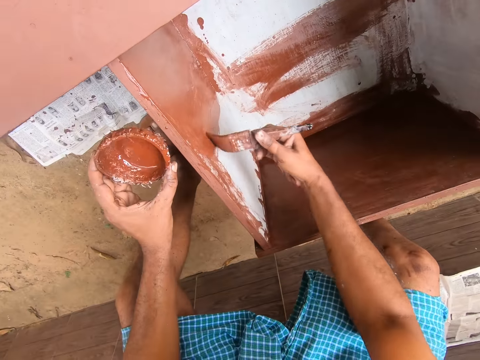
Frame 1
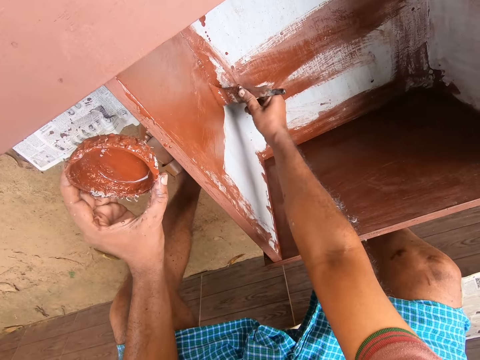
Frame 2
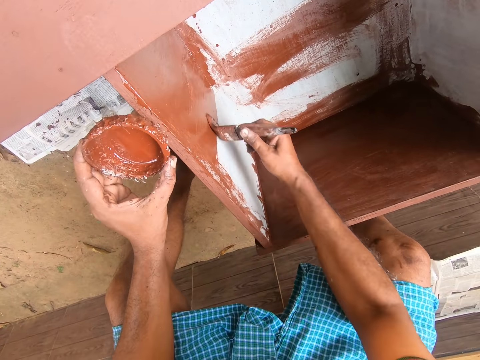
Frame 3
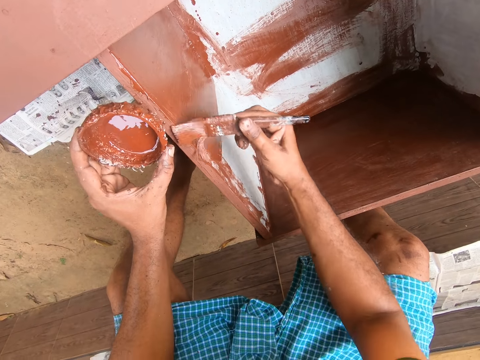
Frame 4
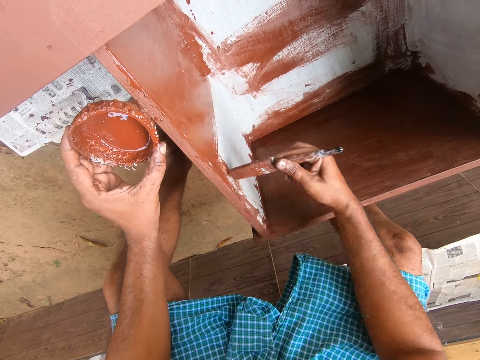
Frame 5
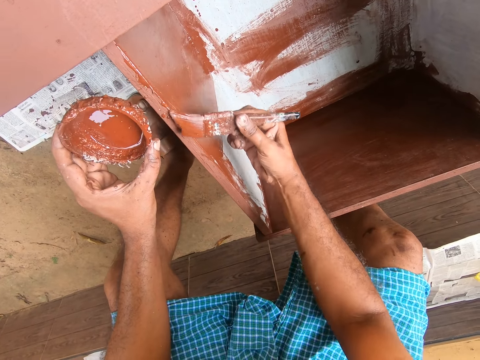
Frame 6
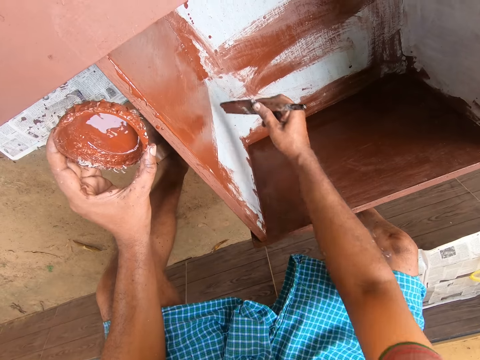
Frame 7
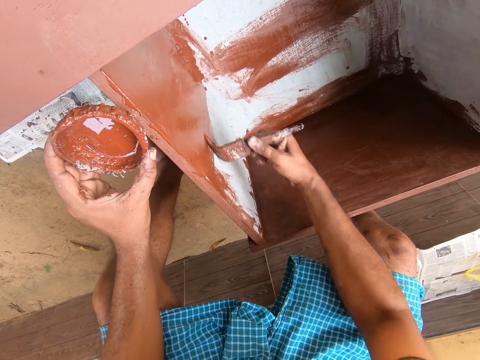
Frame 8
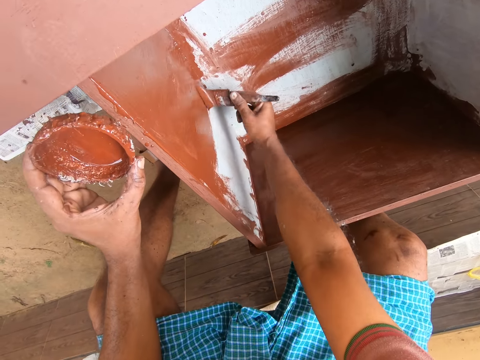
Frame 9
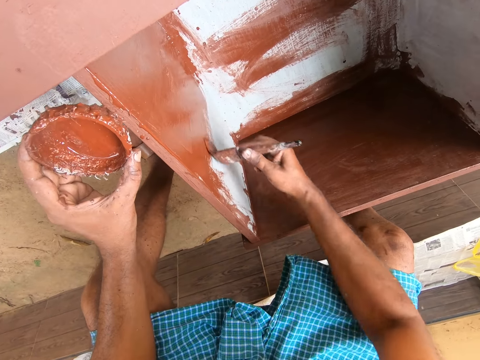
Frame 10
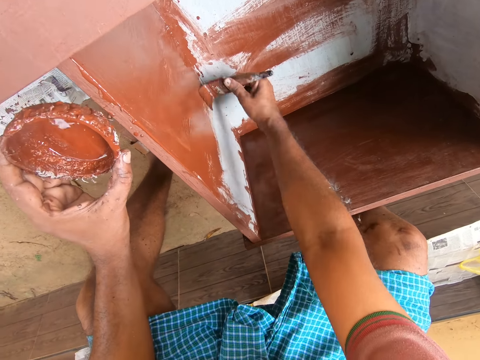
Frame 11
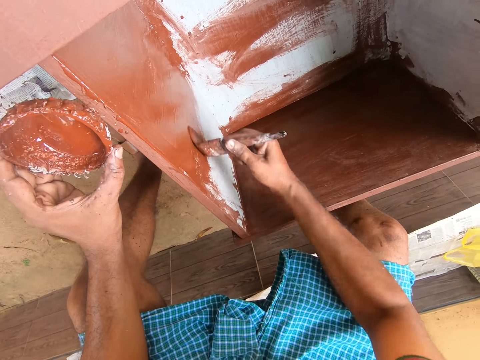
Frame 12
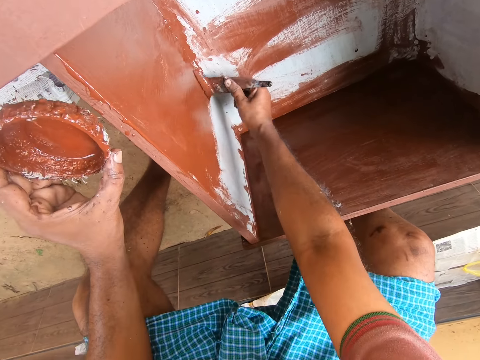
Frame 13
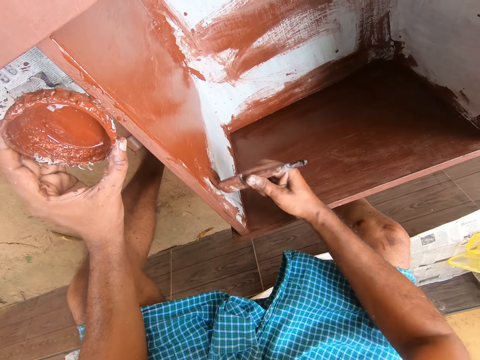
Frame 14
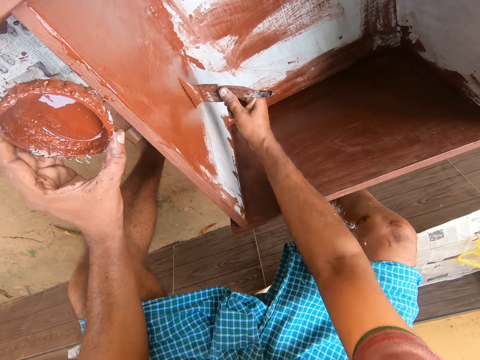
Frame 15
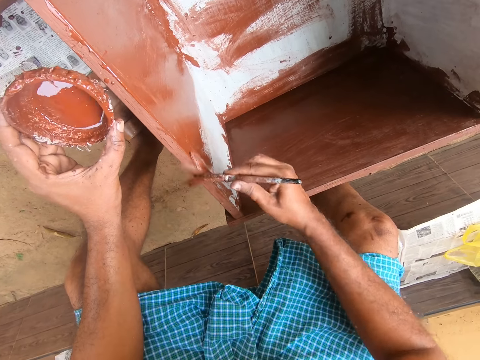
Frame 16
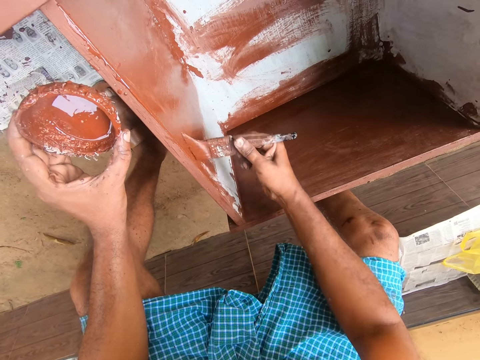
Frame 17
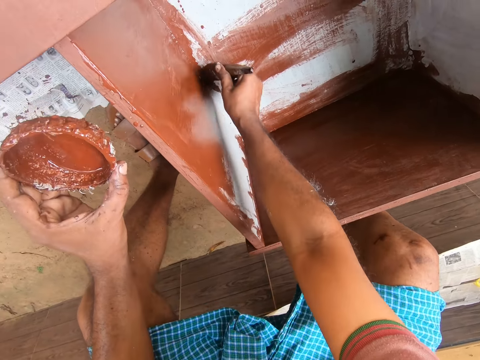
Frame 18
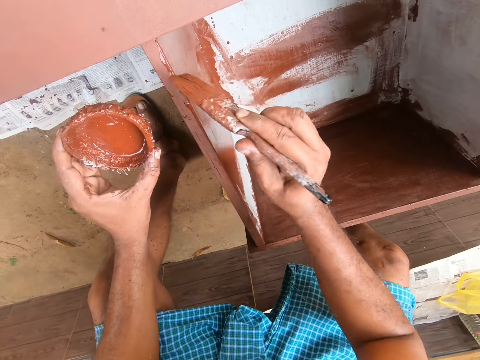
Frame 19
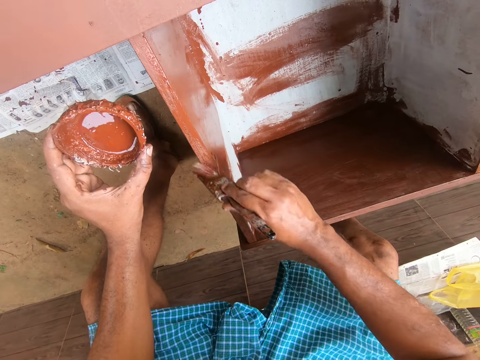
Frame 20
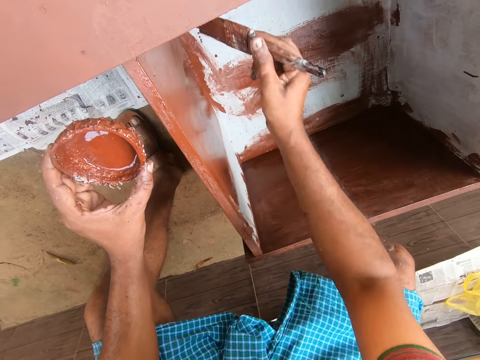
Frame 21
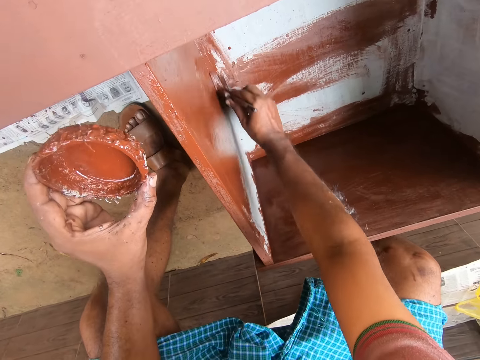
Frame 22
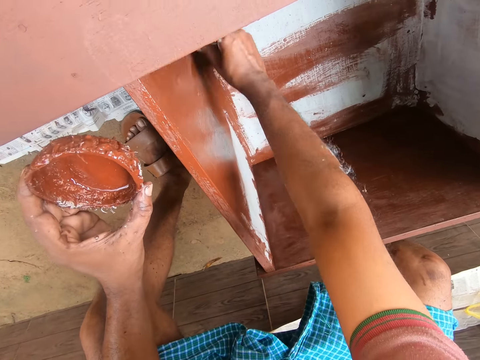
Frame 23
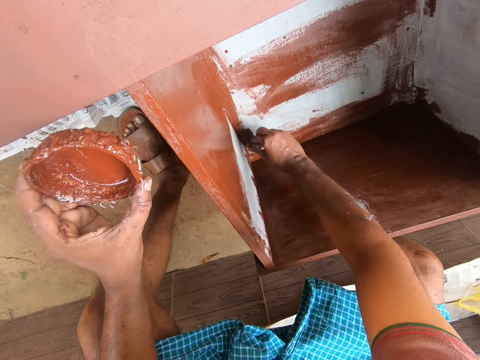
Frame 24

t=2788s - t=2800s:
The camera wearer paints the inner part of the drawer with a paint brush.

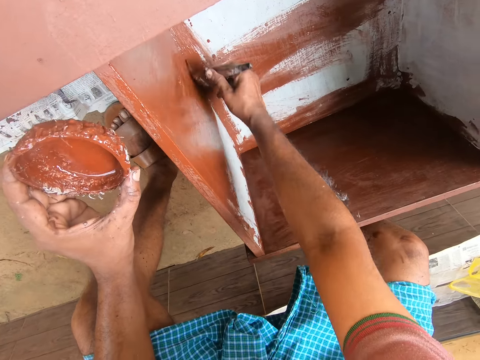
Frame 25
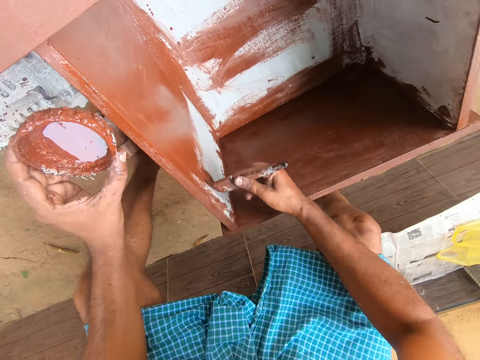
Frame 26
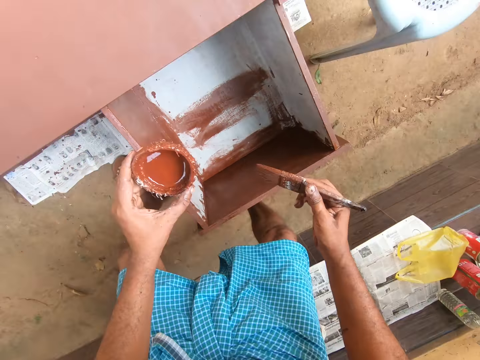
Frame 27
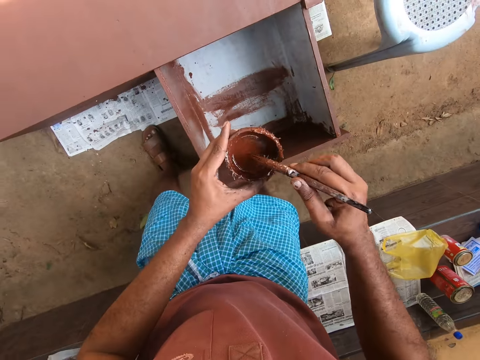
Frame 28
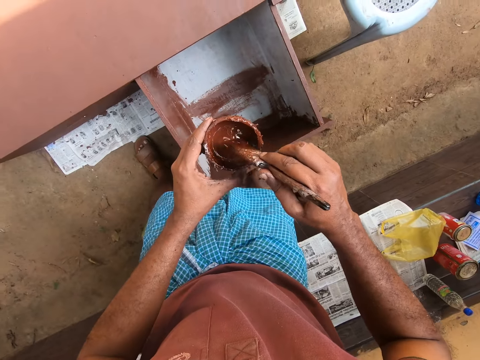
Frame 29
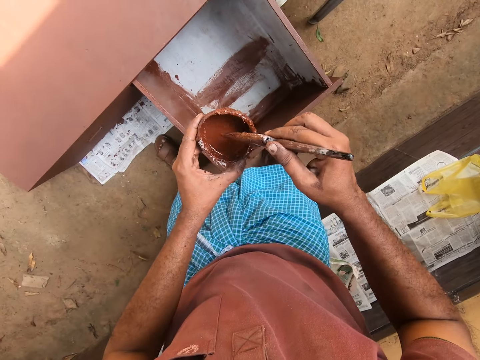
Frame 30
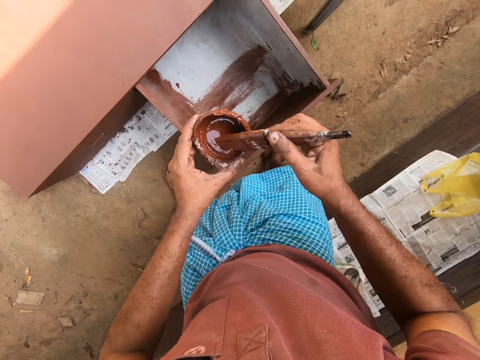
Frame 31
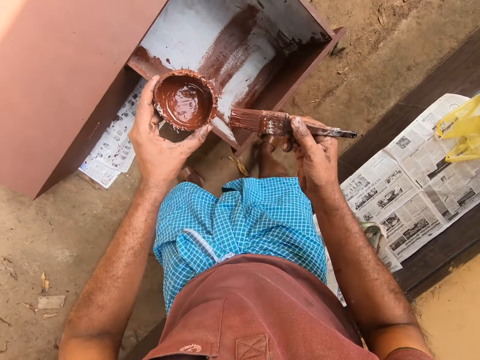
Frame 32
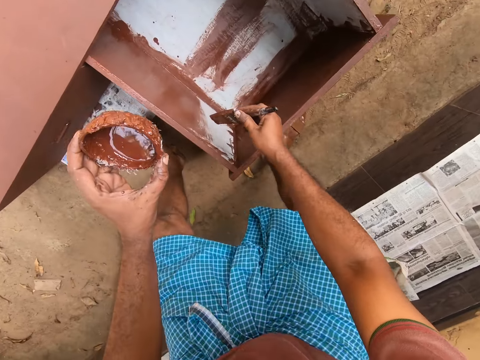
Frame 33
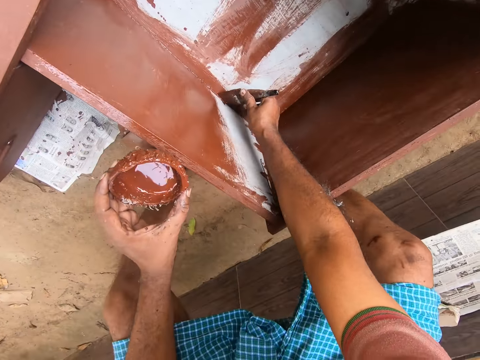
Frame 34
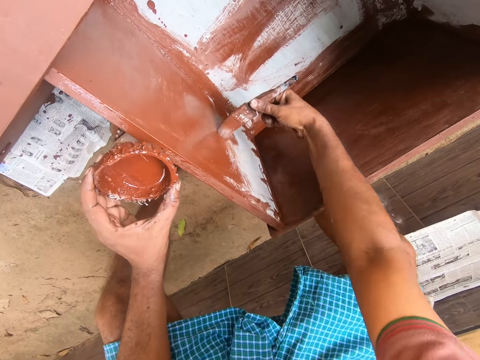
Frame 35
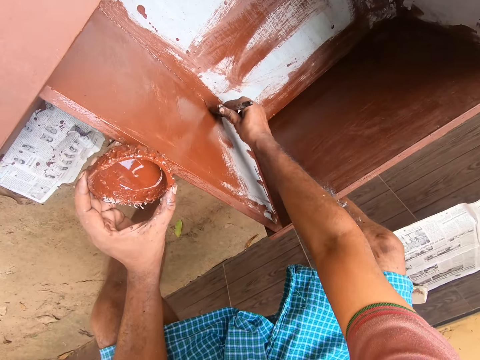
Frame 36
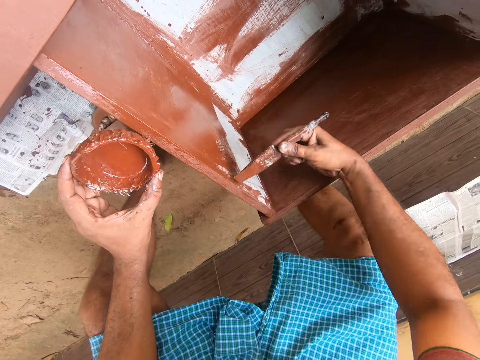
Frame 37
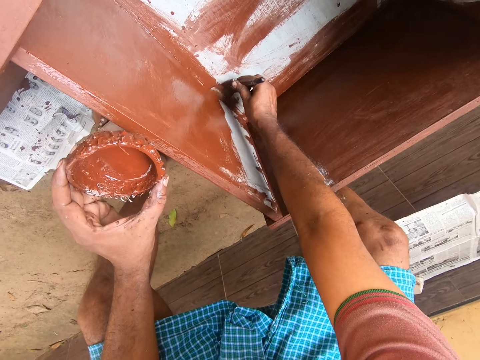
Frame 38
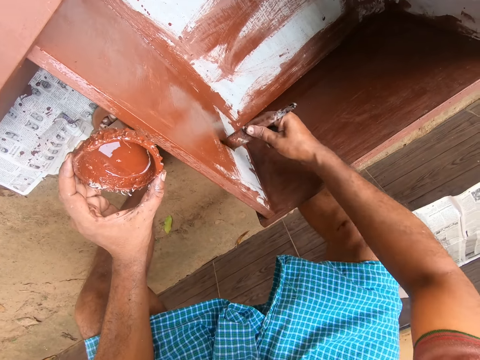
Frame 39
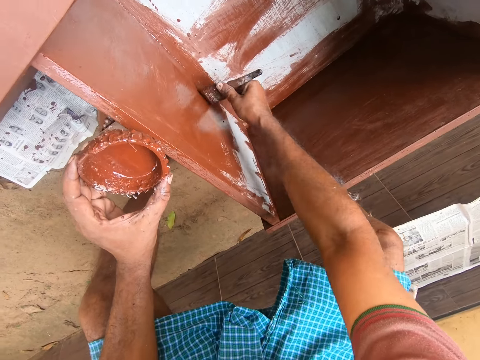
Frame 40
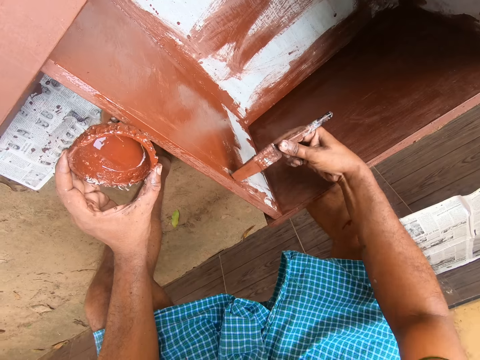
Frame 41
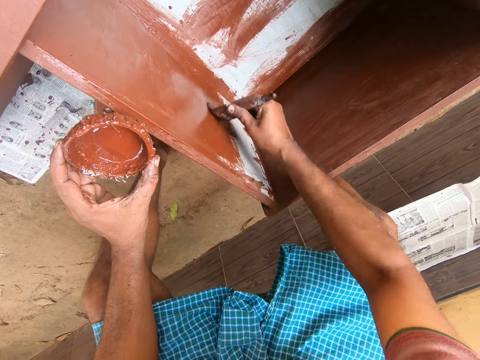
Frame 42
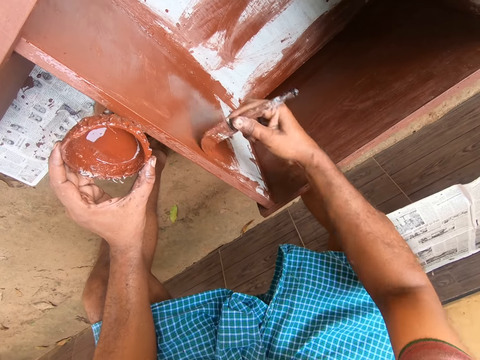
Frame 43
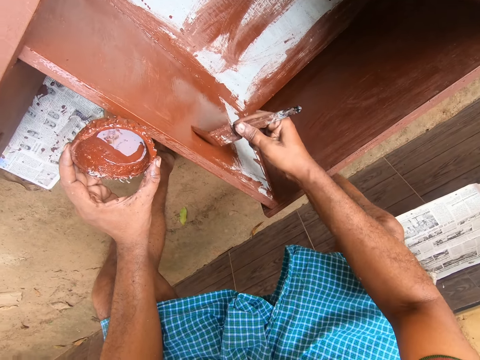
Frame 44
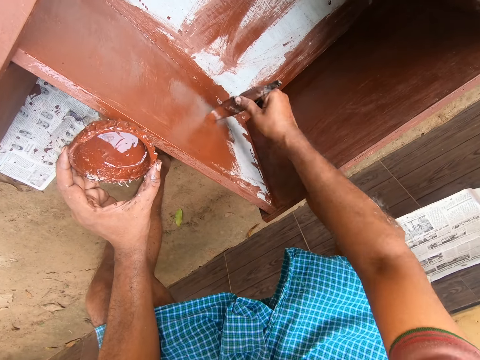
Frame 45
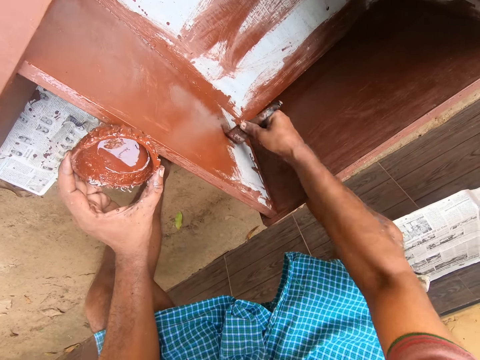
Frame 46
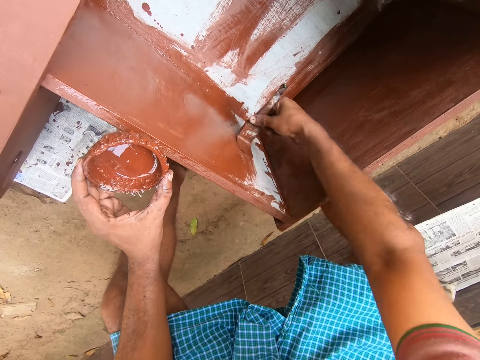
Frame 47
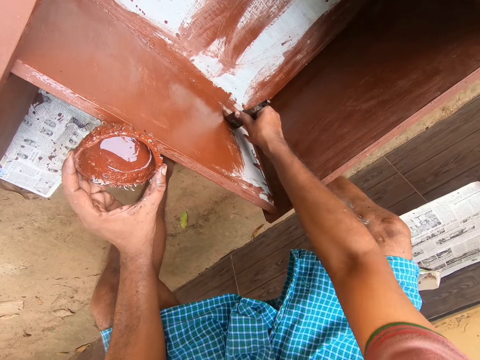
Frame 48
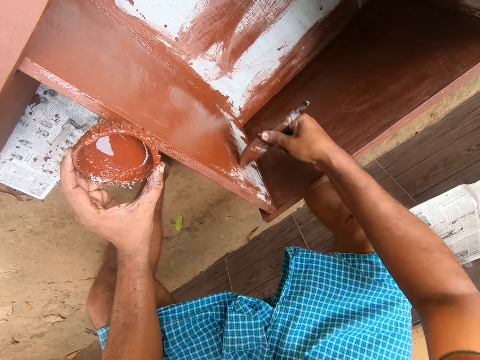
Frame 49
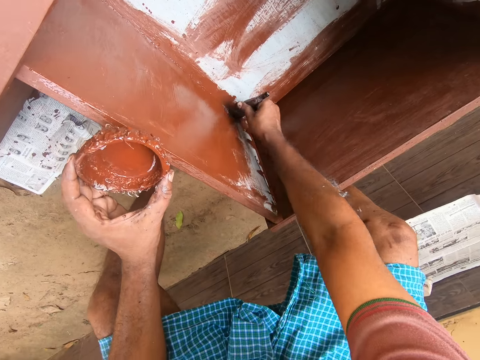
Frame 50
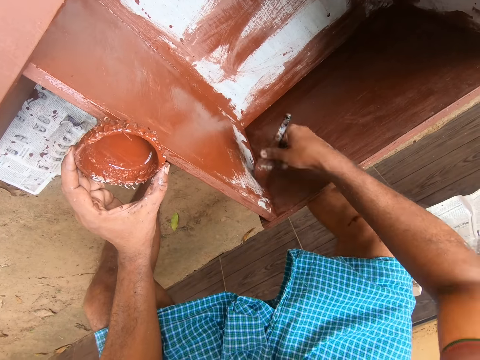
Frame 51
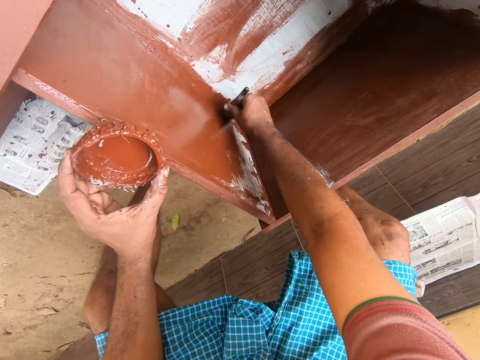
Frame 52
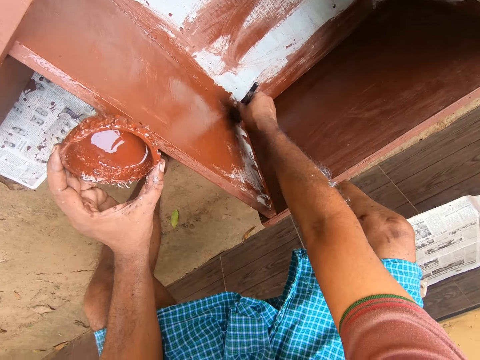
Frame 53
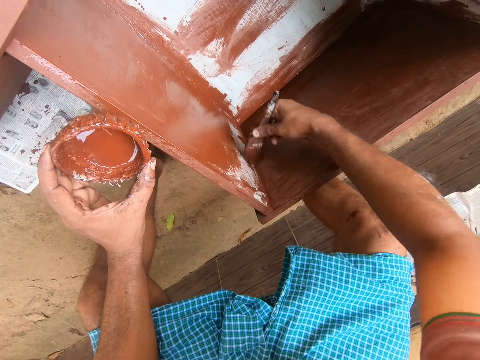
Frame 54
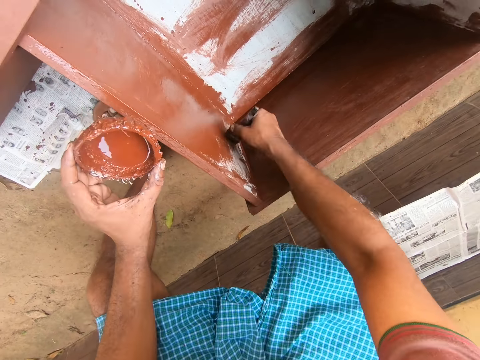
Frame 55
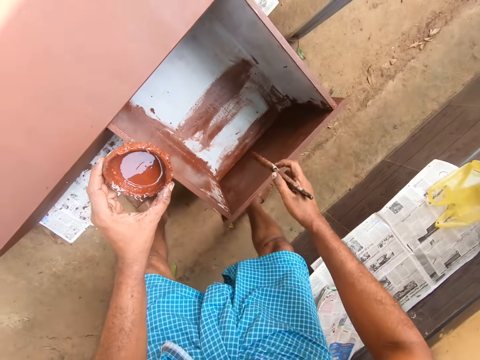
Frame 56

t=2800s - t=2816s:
The camera wearer takes paint from the cup of paint with the brush in his hand. He paints the inner part of the drawer with the brush.
